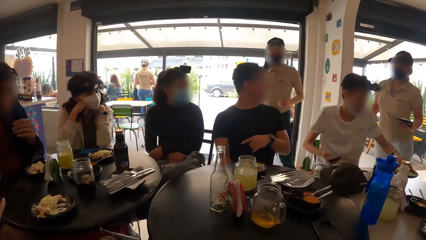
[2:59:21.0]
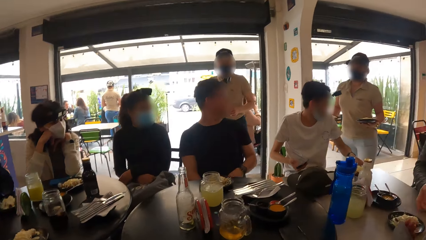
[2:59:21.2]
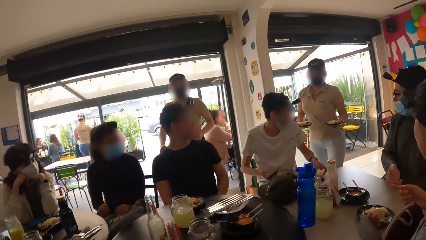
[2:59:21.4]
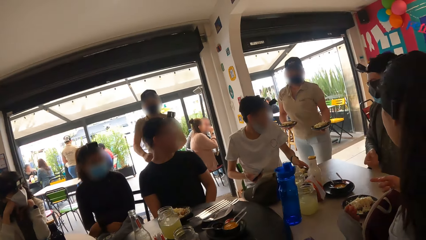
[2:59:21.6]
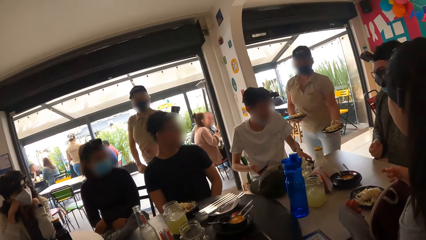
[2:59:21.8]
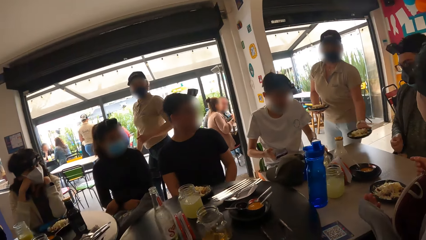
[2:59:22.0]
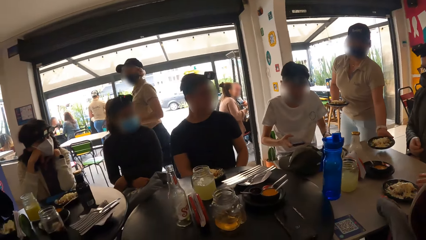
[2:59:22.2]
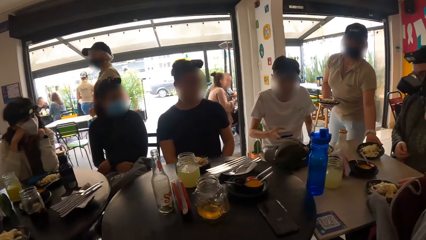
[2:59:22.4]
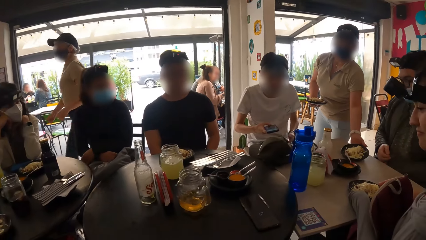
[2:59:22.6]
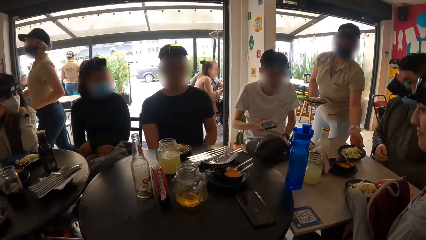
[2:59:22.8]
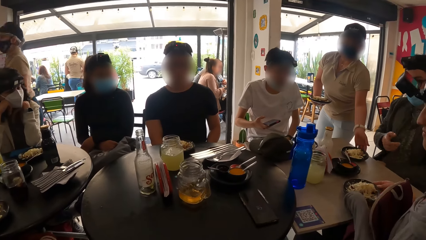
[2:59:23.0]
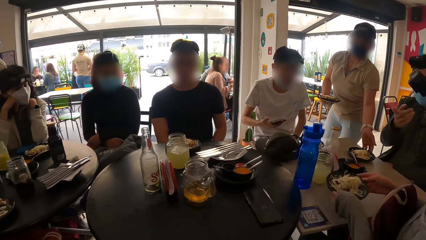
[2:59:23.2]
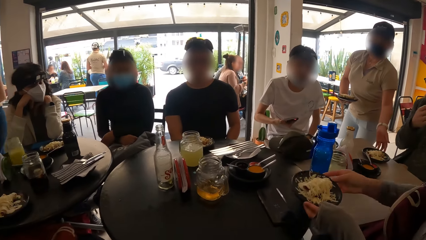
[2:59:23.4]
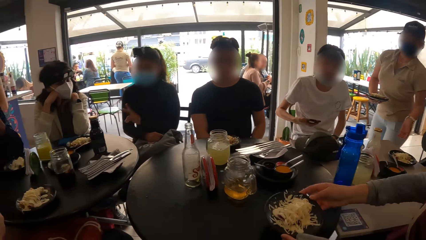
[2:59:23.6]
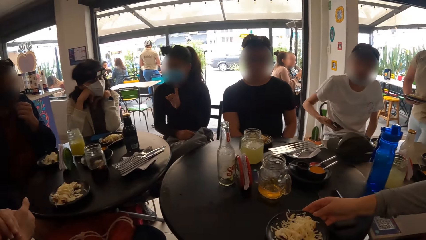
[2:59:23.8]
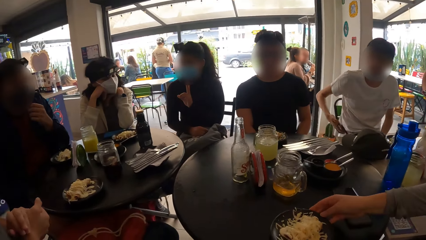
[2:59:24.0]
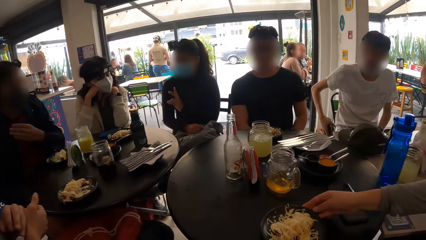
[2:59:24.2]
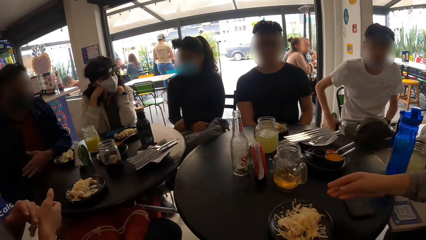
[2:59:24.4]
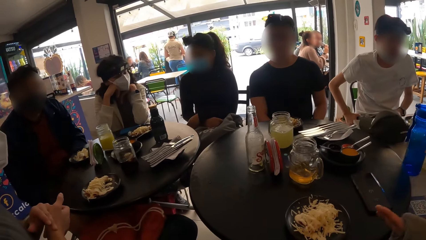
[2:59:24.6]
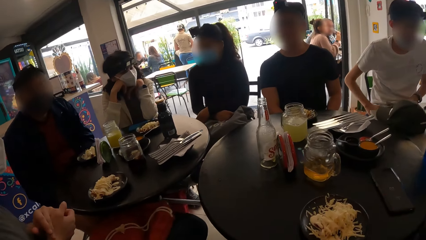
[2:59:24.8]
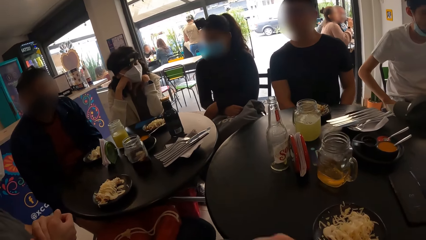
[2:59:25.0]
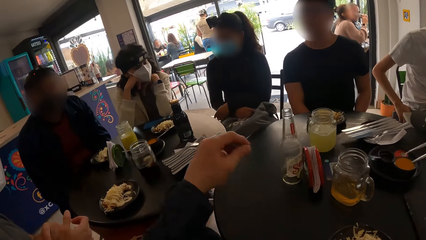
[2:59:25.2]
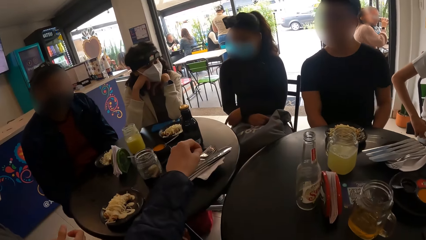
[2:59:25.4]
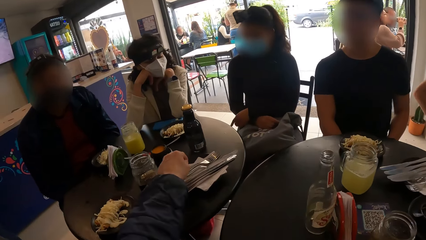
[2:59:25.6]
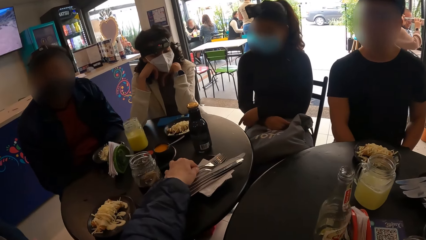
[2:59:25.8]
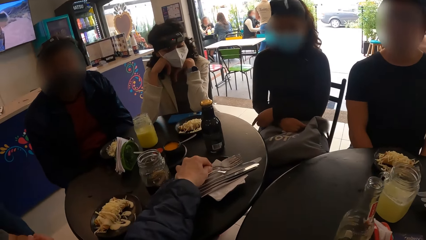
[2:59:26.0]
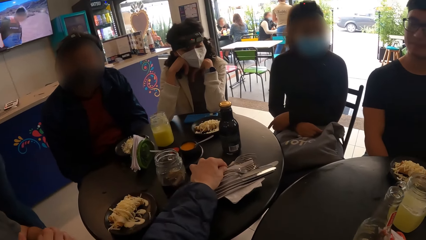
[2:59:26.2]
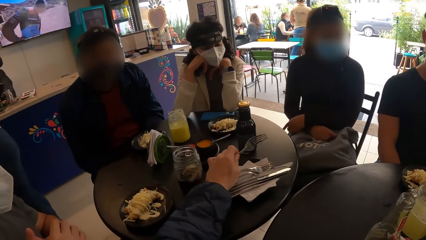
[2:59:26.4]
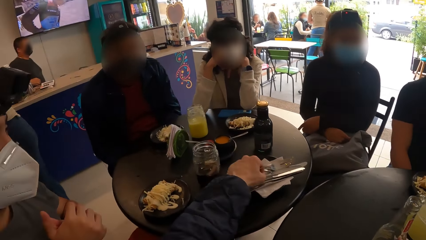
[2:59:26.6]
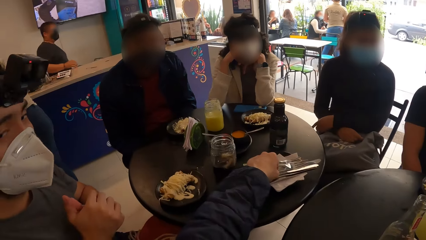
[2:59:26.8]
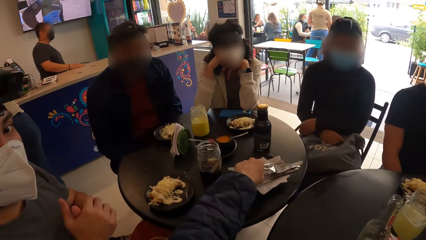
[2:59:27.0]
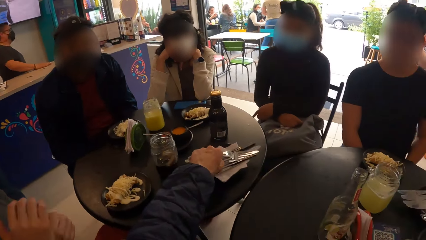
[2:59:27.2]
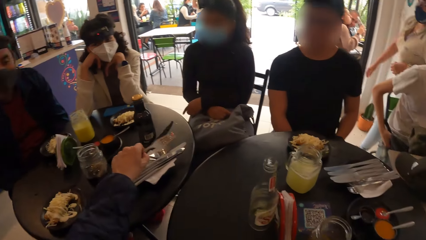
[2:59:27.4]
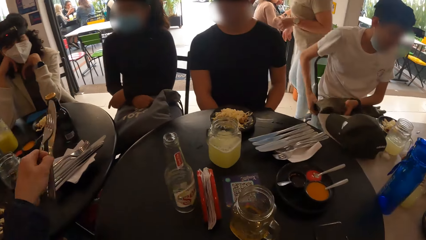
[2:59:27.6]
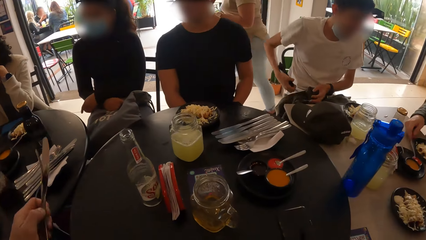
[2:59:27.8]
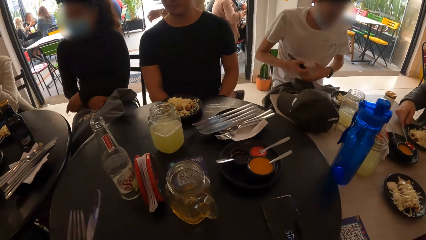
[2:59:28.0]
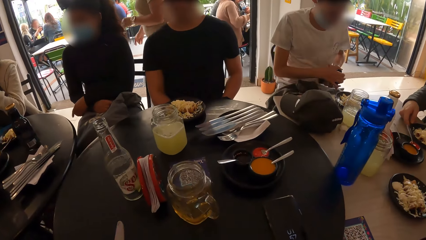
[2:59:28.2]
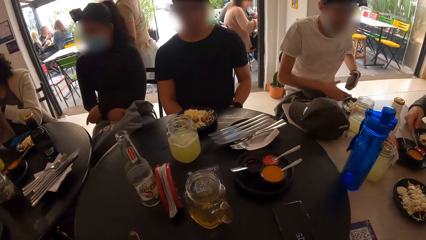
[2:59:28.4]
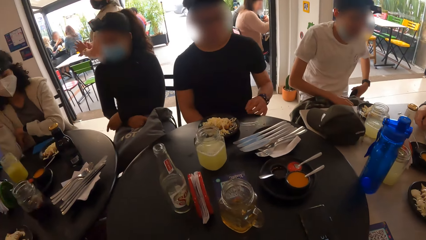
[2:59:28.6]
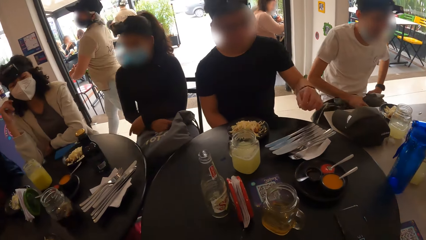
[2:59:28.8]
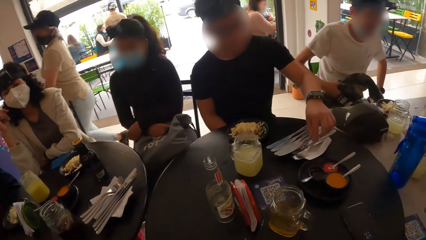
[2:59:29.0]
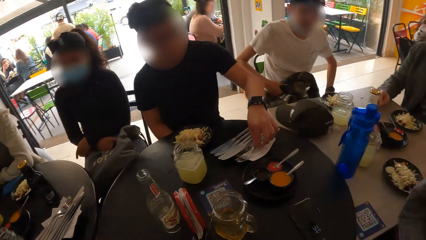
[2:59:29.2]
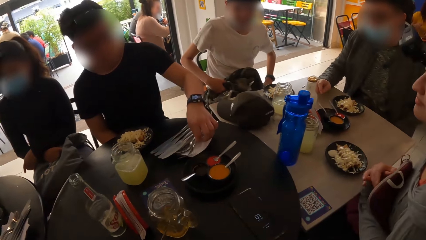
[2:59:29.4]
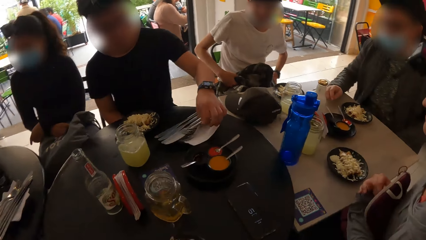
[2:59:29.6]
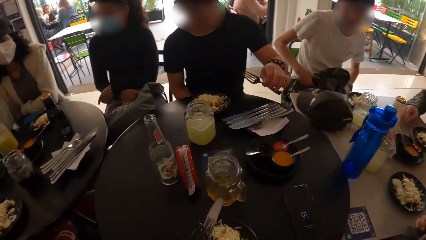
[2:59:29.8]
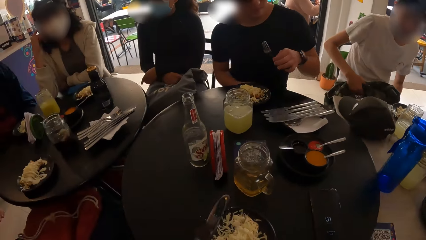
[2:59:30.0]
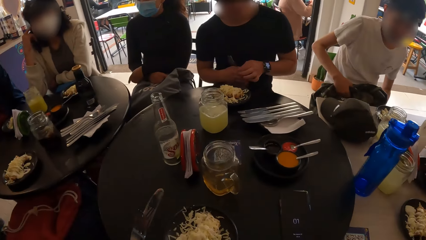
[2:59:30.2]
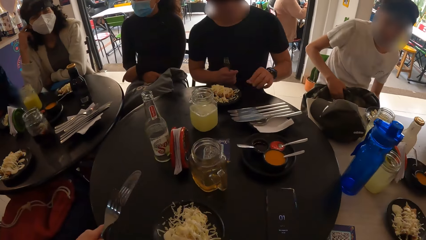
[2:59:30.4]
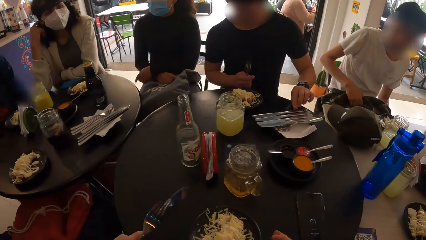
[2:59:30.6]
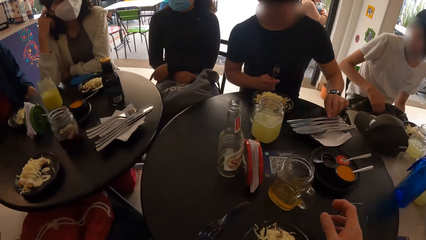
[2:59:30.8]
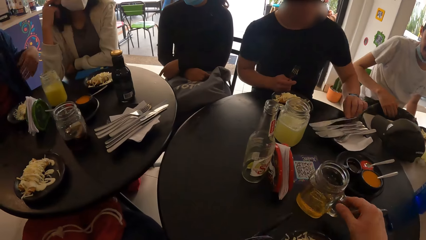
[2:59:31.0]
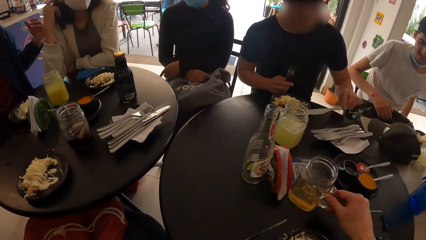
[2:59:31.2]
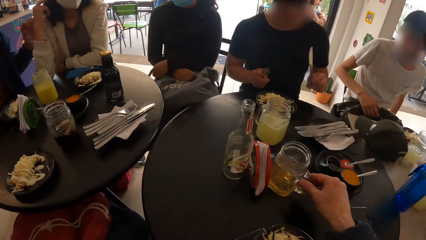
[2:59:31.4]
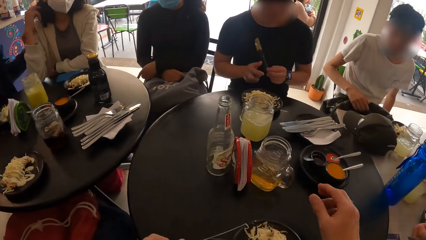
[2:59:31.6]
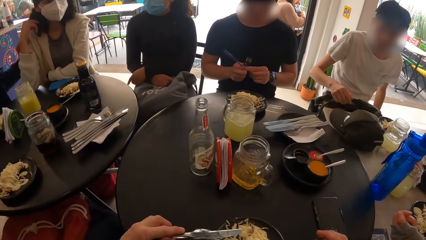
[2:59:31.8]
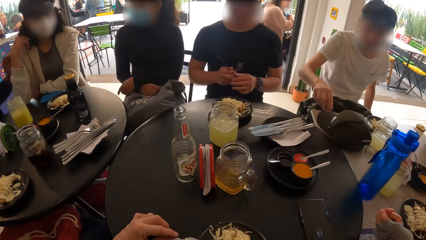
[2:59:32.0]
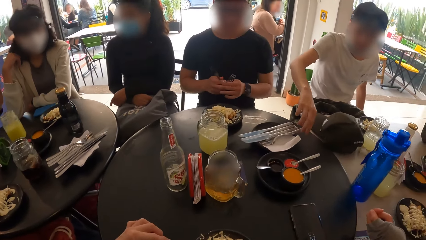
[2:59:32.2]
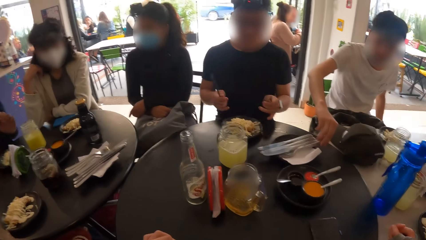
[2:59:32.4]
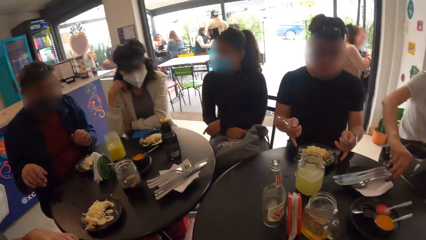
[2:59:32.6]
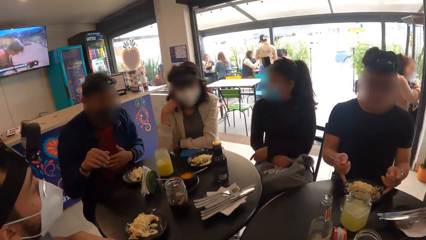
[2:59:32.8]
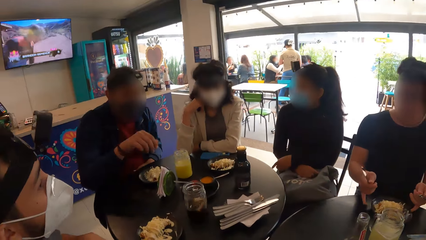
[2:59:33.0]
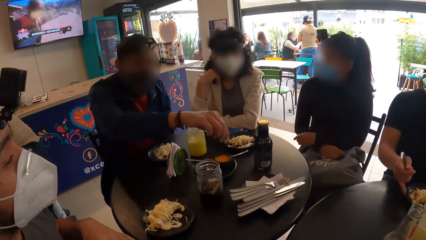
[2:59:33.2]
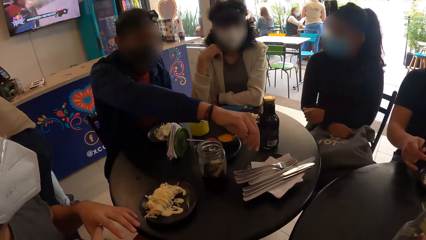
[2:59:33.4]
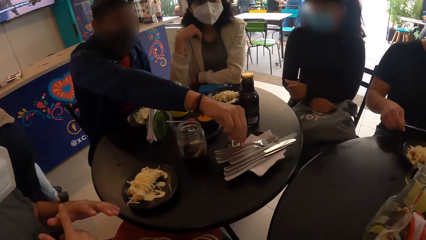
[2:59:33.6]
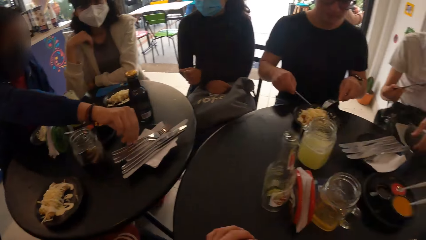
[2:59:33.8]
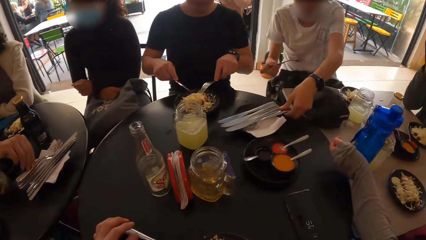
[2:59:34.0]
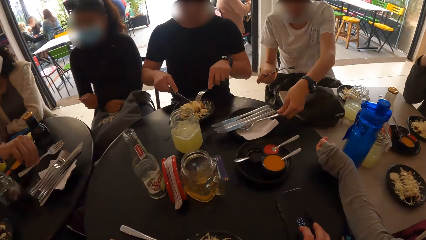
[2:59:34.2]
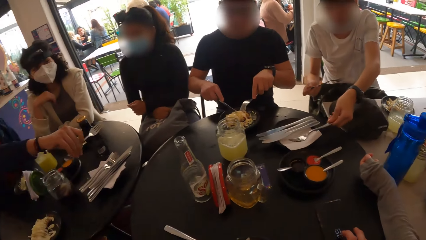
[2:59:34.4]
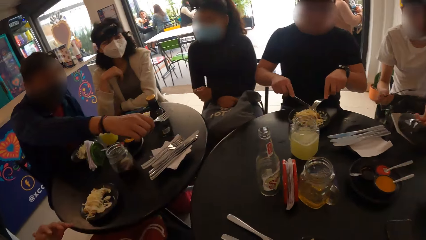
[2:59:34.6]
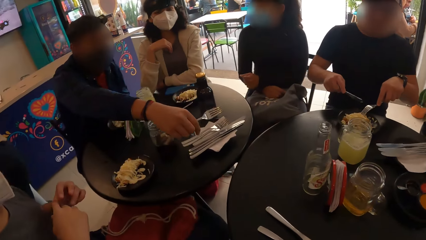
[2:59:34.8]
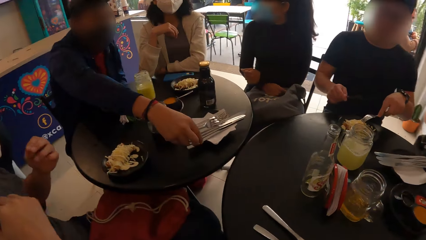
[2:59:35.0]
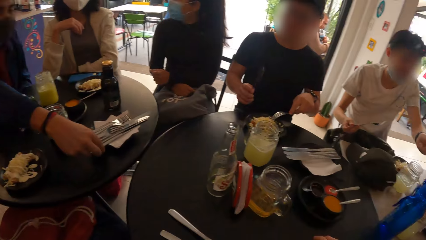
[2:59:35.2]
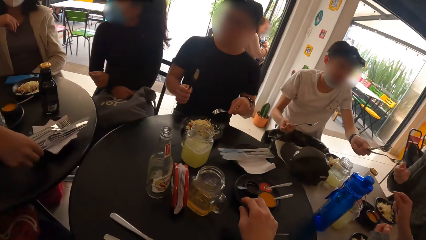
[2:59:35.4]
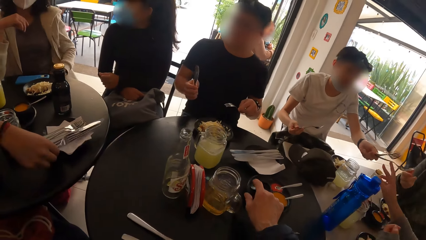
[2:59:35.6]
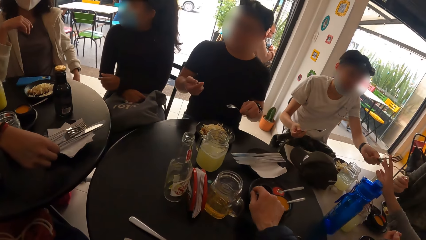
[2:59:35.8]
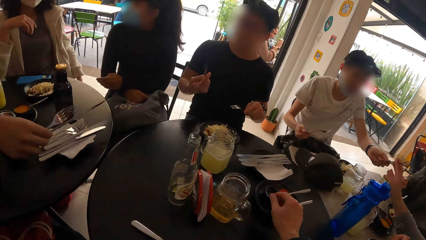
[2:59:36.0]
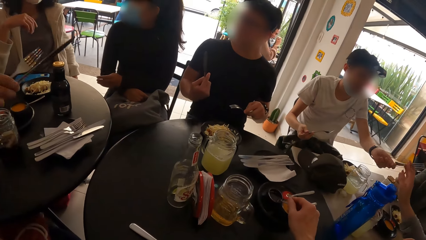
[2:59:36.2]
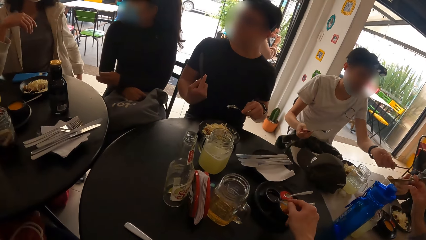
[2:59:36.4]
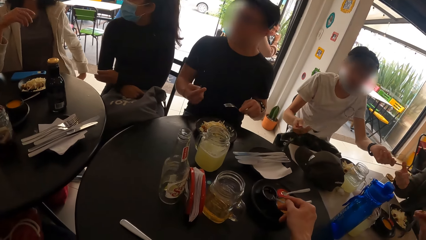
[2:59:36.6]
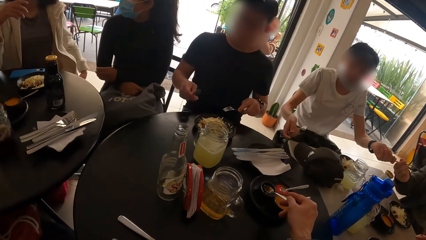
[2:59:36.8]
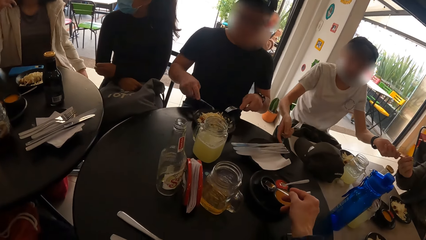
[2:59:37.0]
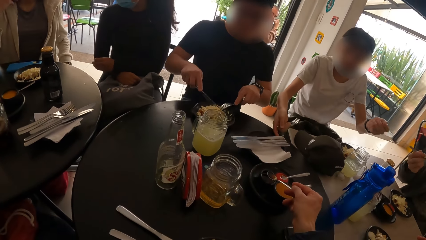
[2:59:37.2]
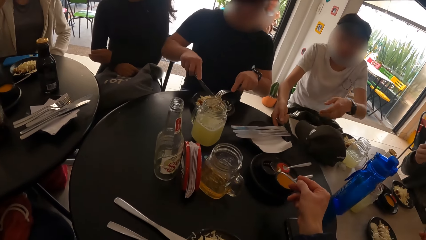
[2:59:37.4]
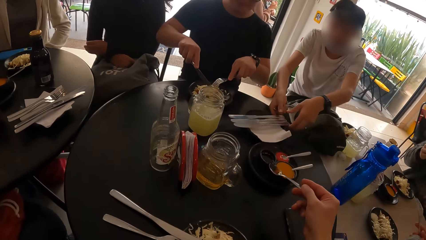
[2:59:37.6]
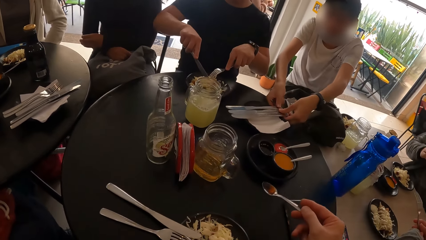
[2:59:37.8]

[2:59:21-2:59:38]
A waiter walks. Another waiter puts food on the table. A man moves food. The camera wearer picks up a fork from a plate on the table with his left hand. He picks up a knife from the plate on the table with his left hand. The other waiter walks. A second man picks up a knife from a plate on the table with his left hand. The second man holds the fork with his right hand. The second man picks up a knife from the plate on the table with his left hand. The camera wearer pushes the glass mug on the table with his right hand. A third man drops the glass mug from his left hand to the table and touches a woman with his left hand. The second man holds the knife with his right hand and holds the fork with his left hand. Another man picks up a spoon. Another man picks up a spoon. The third man picks up a fork from the plate on the table with his right hand. The second man touches the salad in the plate of salad on the table with the knife in his right hand and the fork in his left hand. The third man picks up a knife from the plate on the table with his right hand. The camera wearer scoops honey from a cup on the table with a spoon in his right hand into the plate of salad on the table. Another man picks up a spoon.
